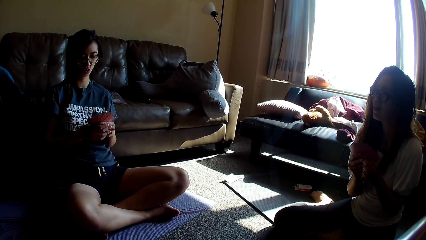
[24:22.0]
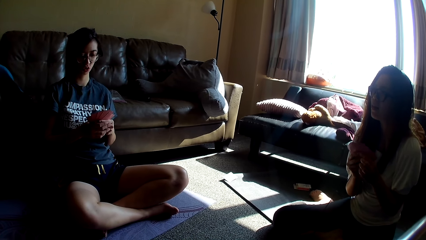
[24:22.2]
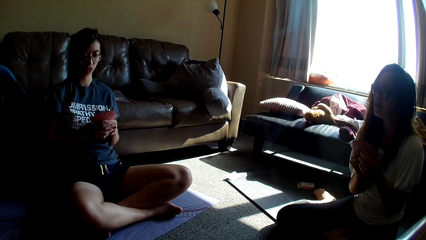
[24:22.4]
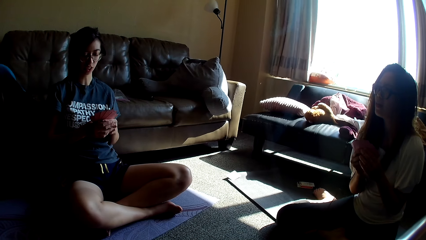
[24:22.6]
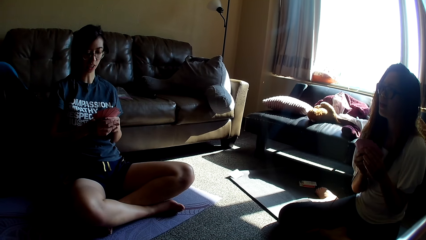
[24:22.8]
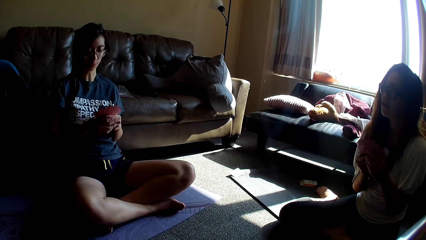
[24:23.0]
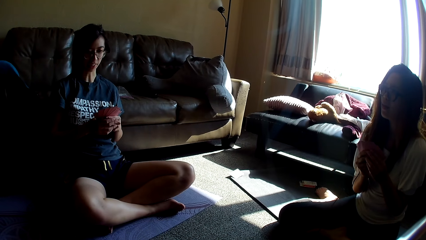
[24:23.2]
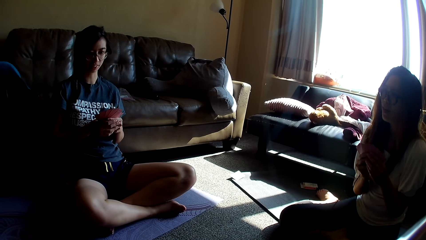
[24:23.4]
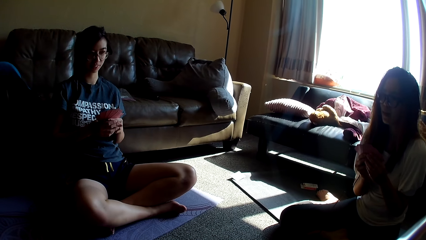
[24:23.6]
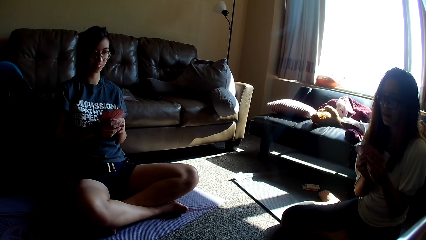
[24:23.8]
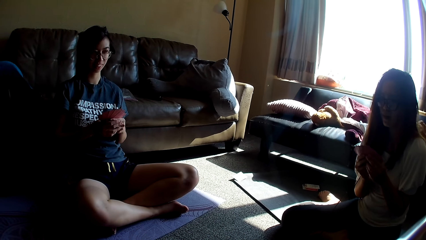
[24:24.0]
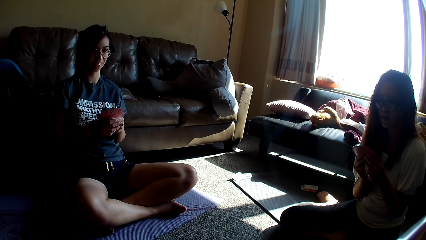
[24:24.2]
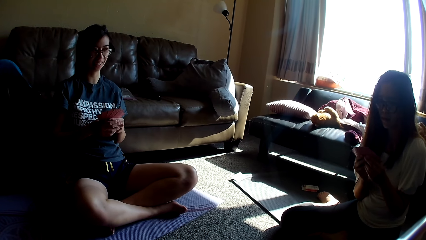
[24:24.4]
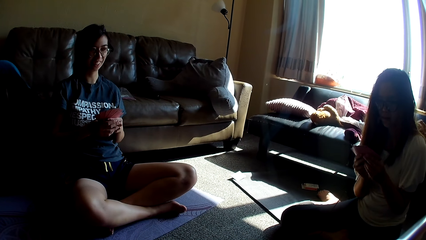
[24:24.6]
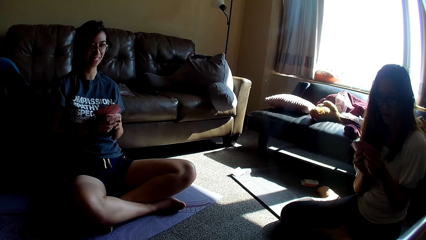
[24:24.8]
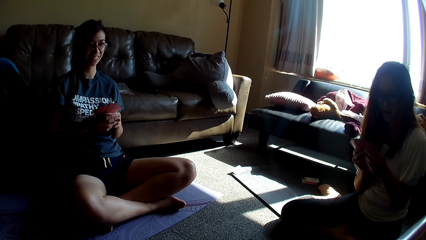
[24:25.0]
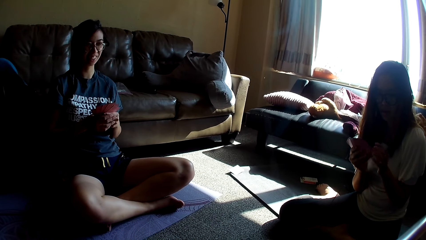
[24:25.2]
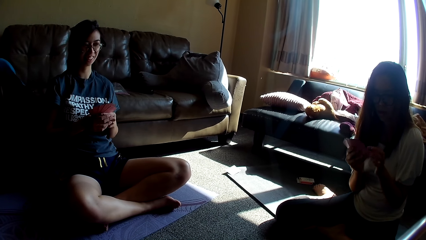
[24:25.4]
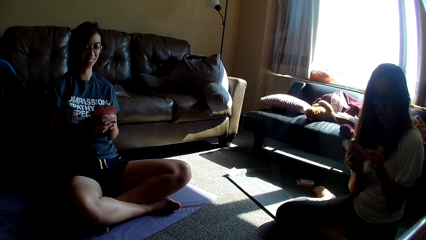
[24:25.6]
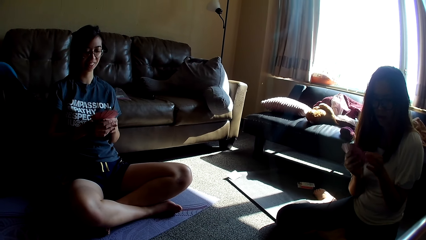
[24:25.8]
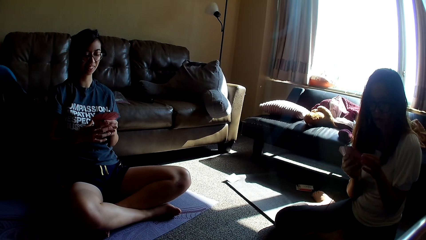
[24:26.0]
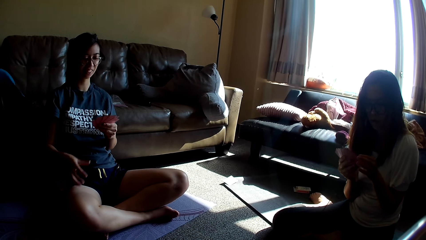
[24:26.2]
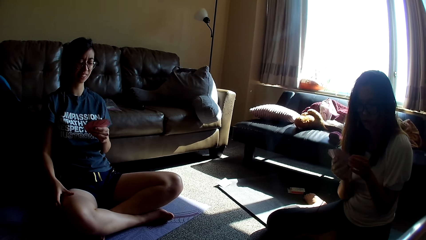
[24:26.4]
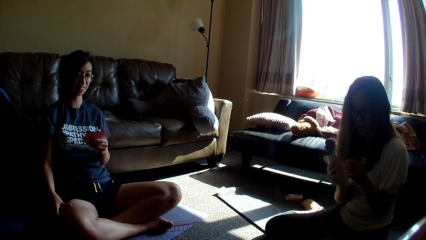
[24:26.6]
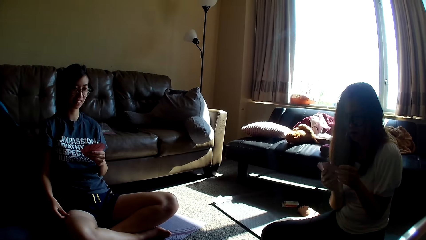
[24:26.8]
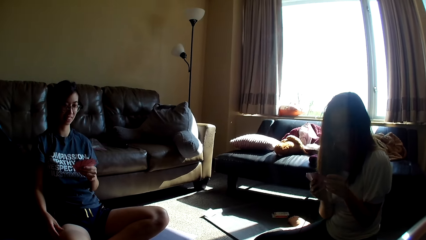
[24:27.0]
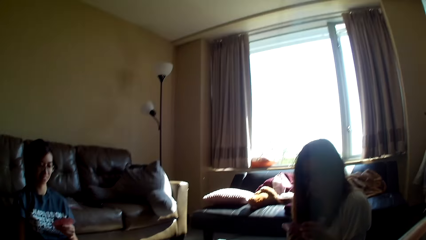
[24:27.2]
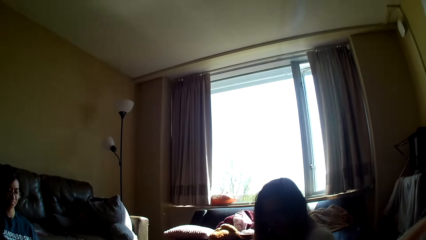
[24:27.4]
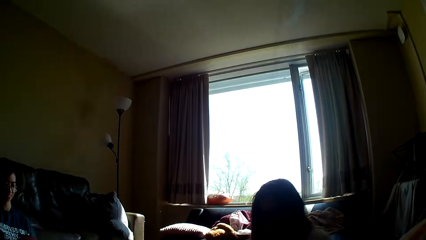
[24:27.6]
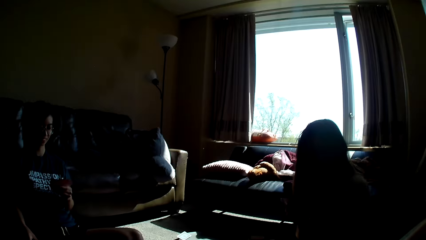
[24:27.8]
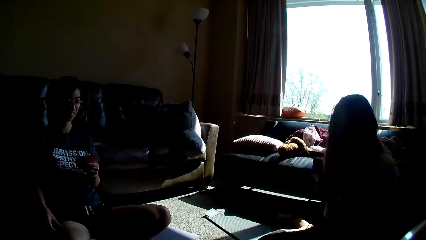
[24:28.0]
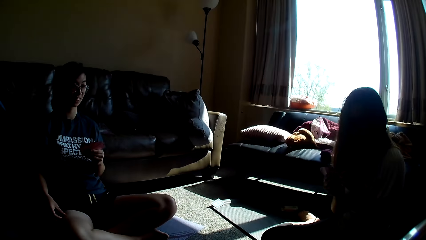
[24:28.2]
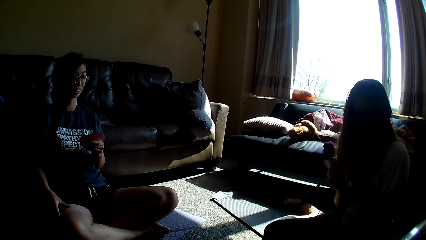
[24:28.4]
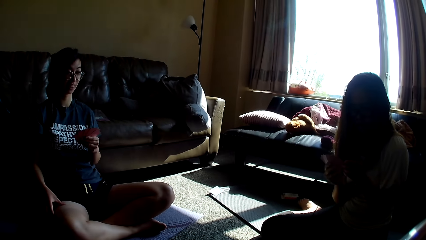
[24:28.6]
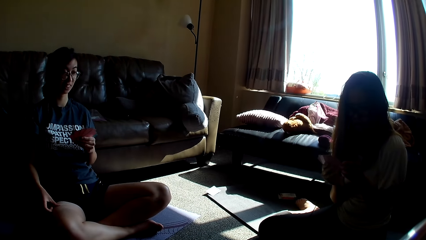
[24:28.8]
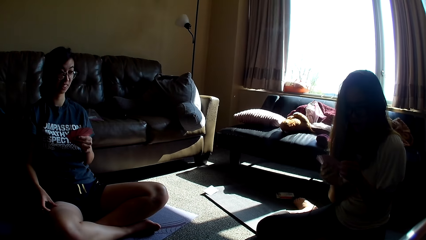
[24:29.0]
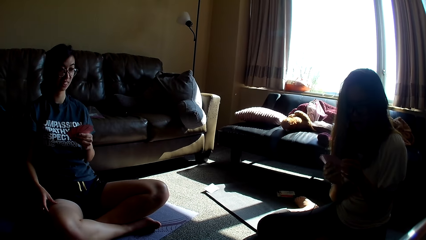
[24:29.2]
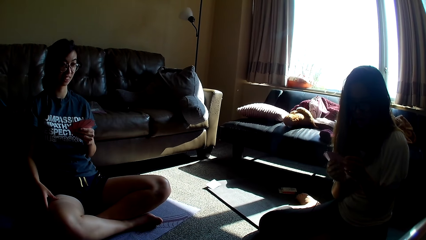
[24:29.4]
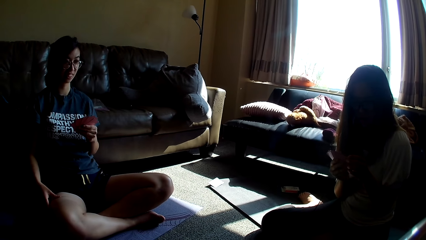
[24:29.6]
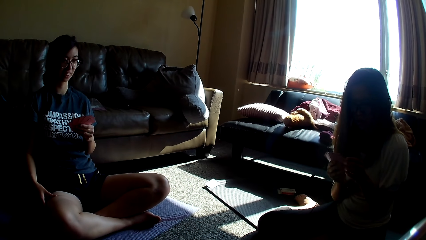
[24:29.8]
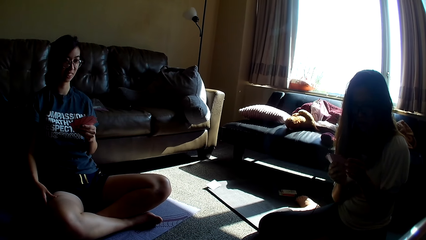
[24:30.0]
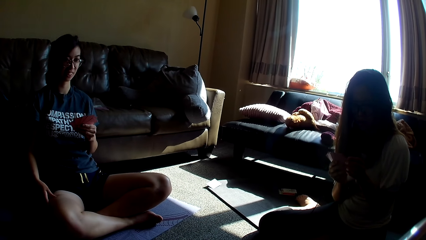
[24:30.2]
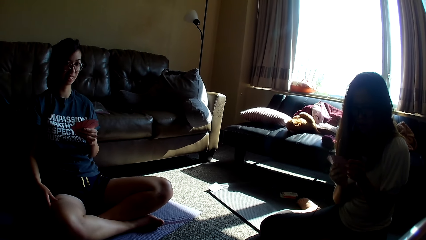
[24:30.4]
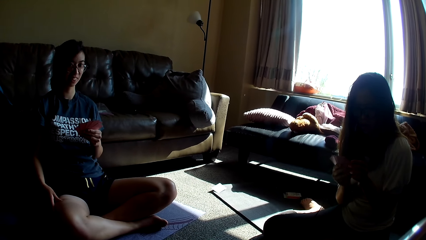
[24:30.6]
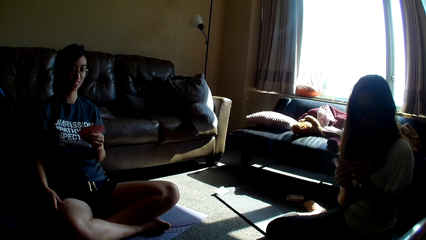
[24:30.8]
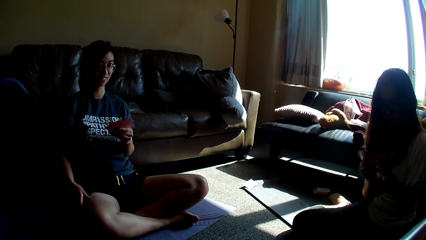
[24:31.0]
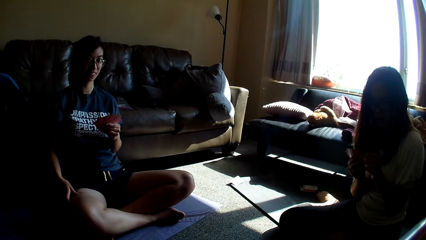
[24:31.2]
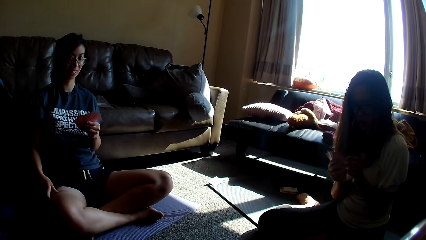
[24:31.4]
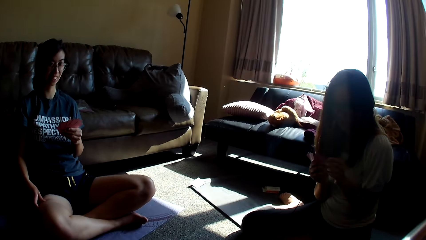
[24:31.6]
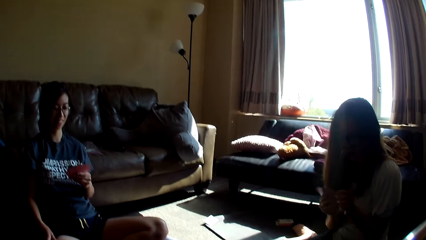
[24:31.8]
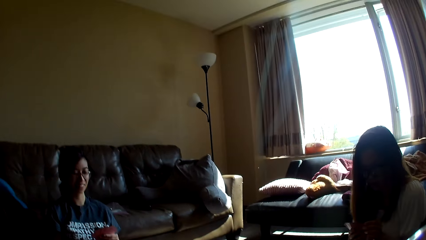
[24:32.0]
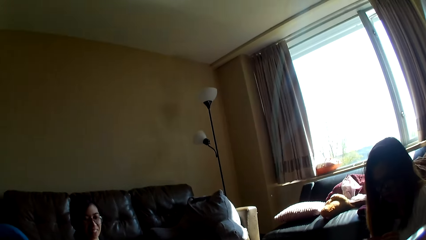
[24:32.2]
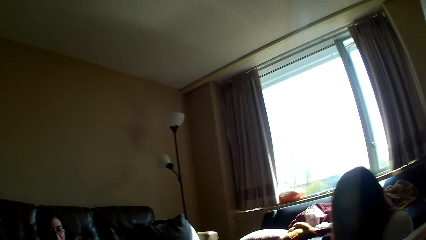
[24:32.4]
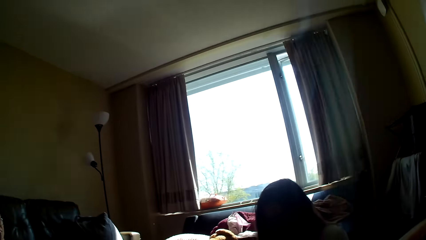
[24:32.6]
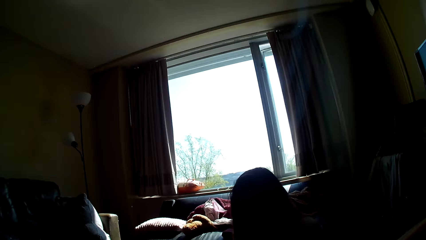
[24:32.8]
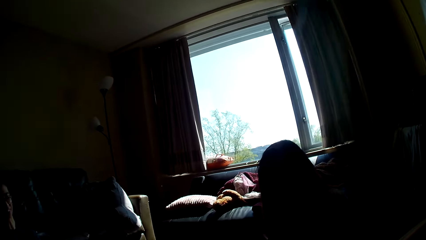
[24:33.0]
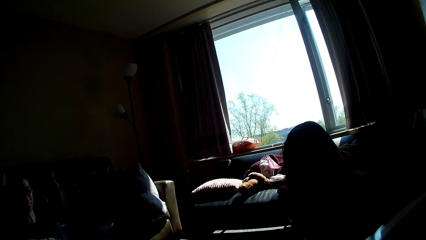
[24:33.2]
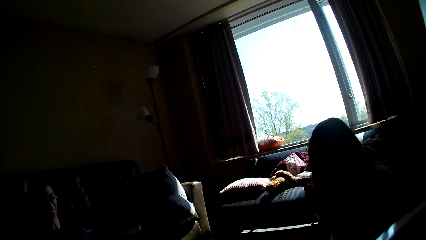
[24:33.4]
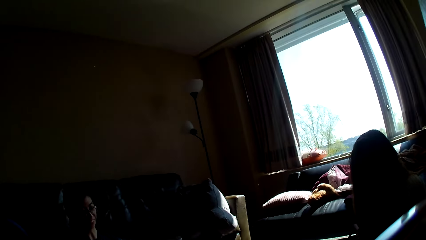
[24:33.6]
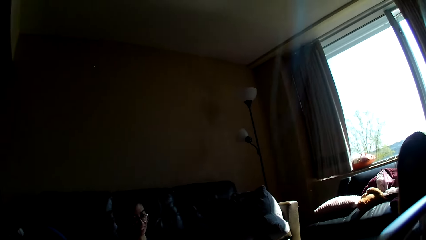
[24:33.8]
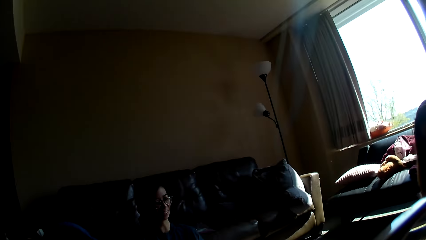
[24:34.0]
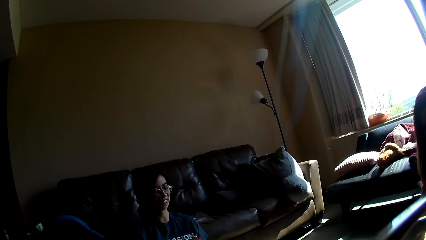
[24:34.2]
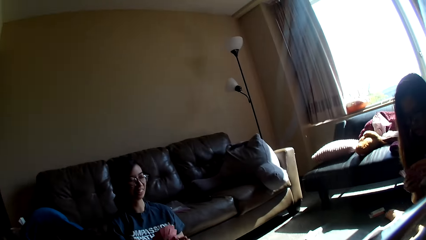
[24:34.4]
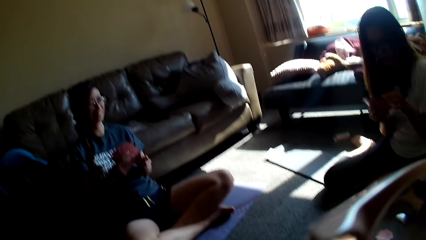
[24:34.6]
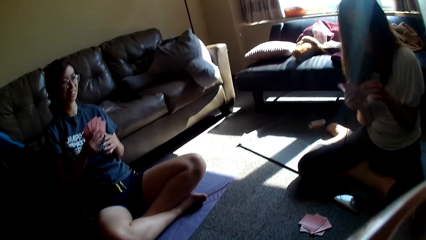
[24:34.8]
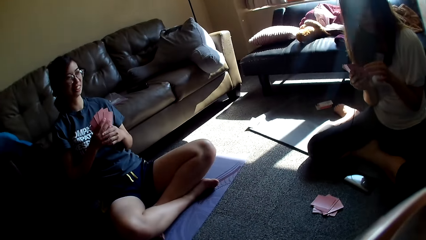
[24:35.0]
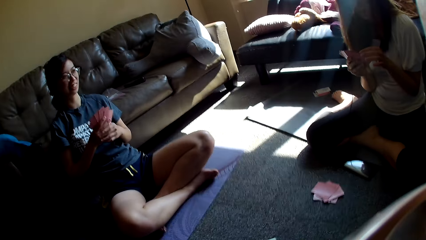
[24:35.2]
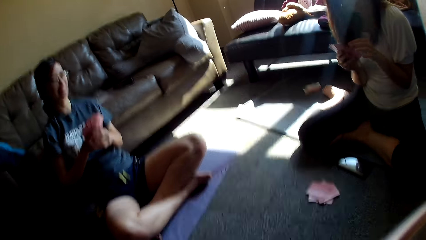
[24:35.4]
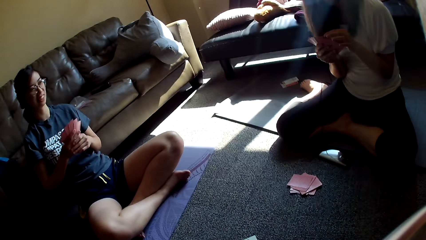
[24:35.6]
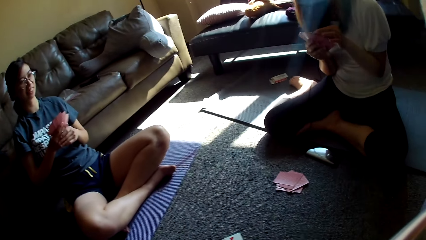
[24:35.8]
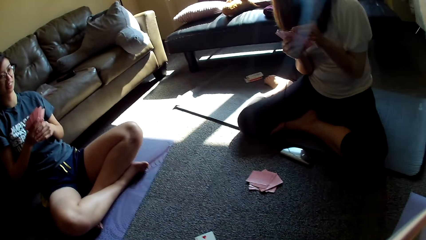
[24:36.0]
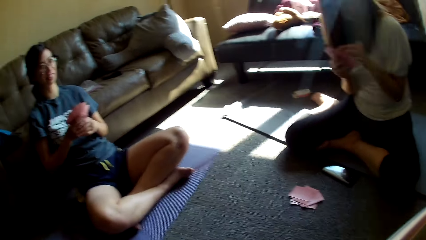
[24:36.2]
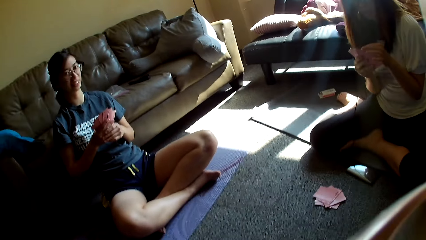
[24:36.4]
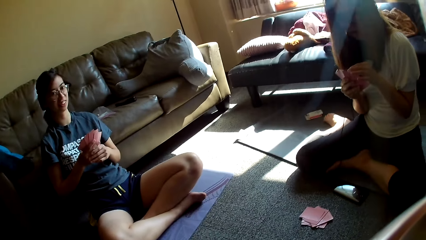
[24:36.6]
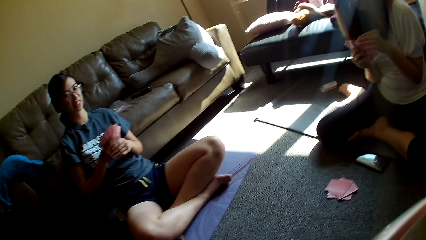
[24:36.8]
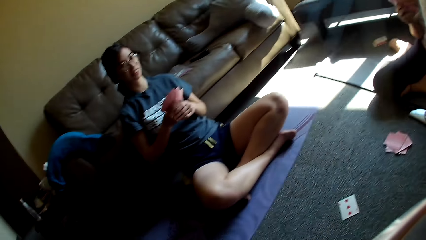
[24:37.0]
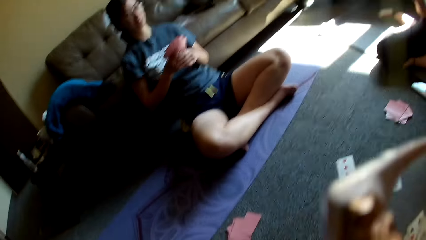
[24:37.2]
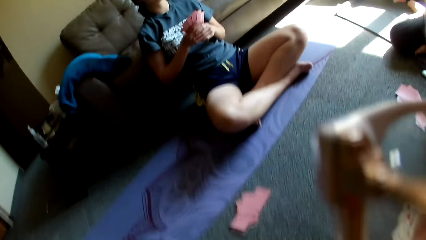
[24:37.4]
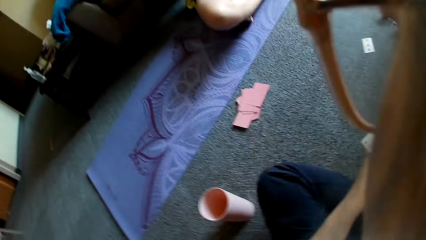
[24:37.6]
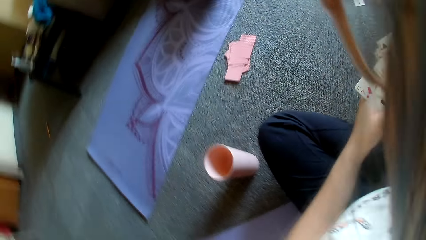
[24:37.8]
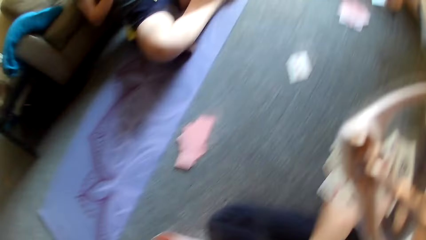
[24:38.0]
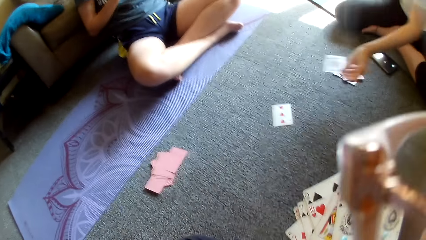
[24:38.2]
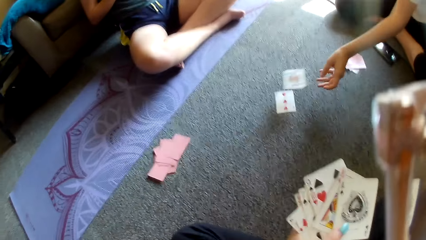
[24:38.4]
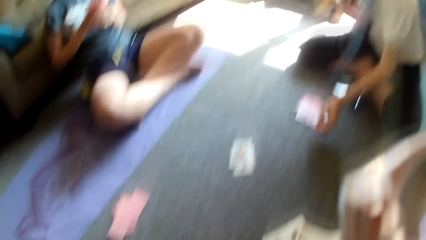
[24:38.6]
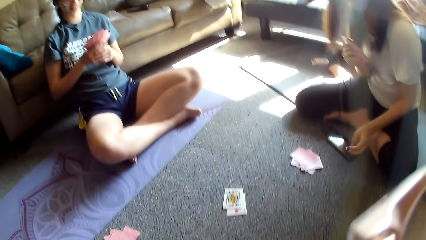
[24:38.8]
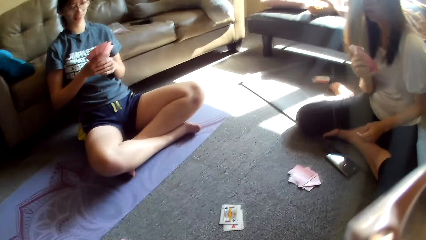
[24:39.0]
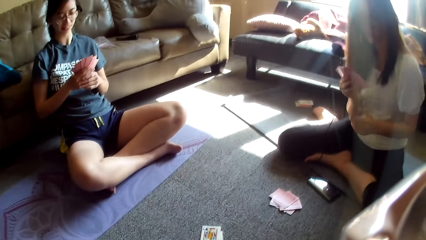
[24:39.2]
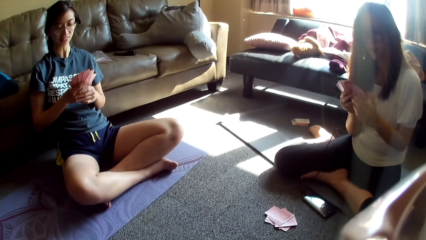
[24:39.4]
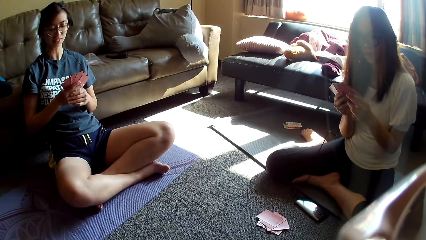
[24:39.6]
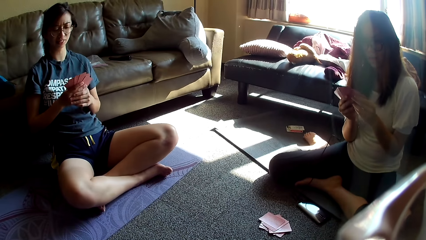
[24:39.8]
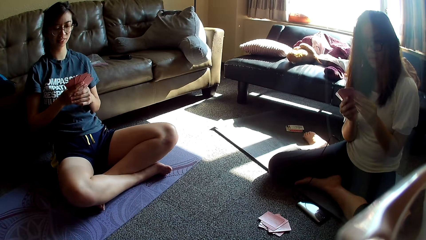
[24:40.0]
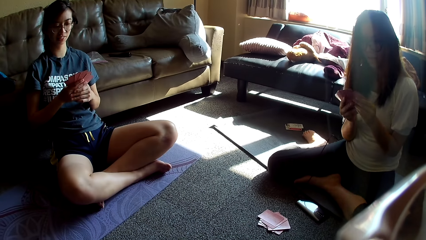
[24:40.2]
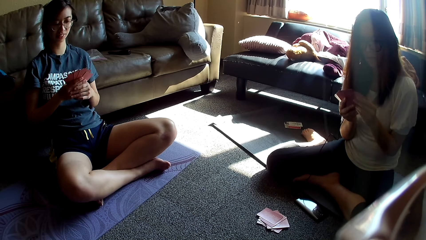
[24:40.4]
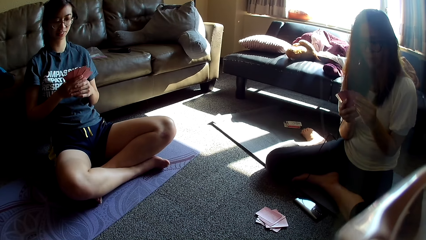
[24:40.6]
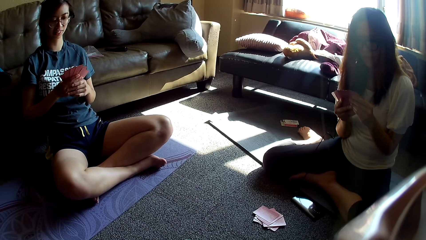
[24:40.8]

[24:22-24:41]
A lady talks and scratches her thigh. The camera wearer adjusts the camera. The lady talks. The camera wearer laughs. Another lady holds the cards with both hands. The camera wearer holds the cards with both hands. The other lady puts the card on the floor and holds the cards with both hands.
